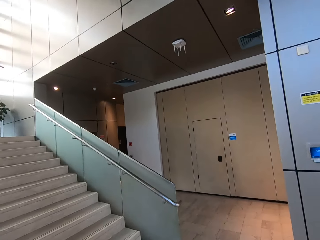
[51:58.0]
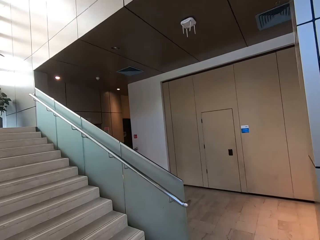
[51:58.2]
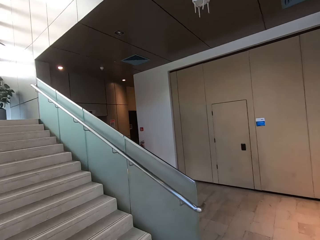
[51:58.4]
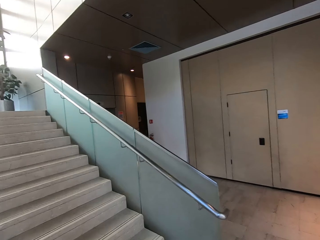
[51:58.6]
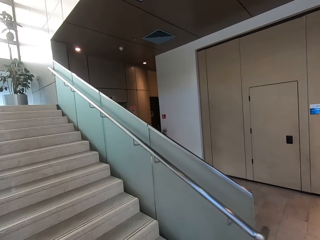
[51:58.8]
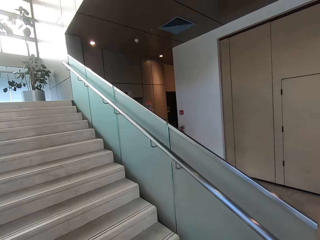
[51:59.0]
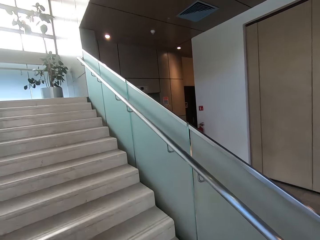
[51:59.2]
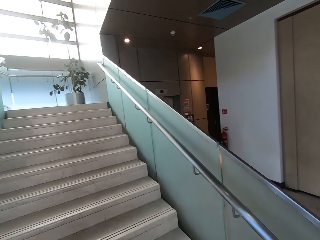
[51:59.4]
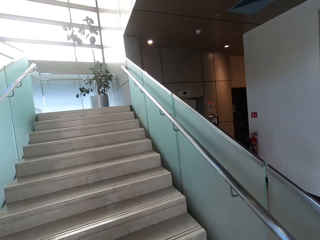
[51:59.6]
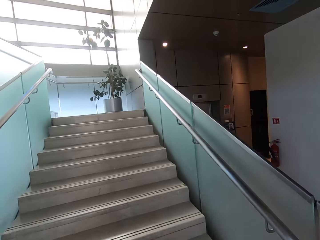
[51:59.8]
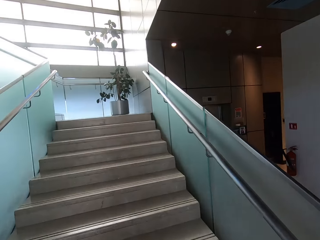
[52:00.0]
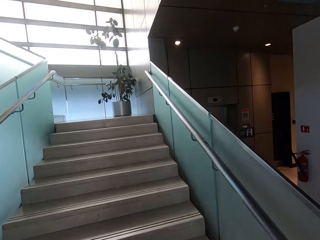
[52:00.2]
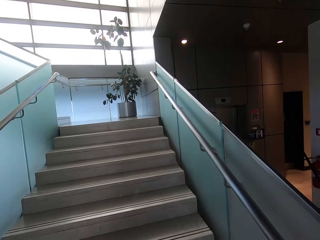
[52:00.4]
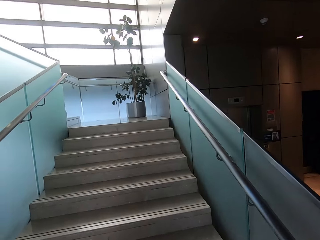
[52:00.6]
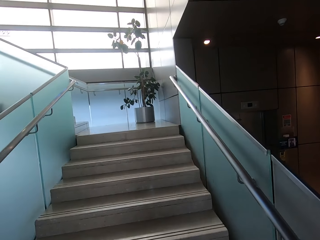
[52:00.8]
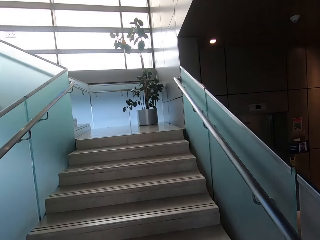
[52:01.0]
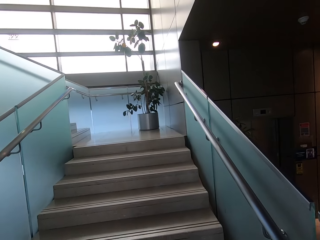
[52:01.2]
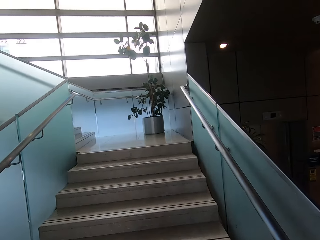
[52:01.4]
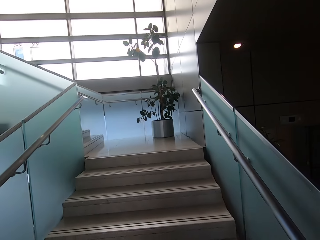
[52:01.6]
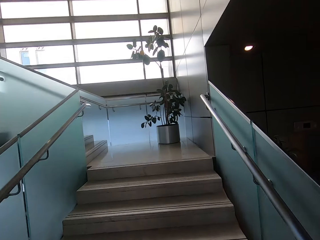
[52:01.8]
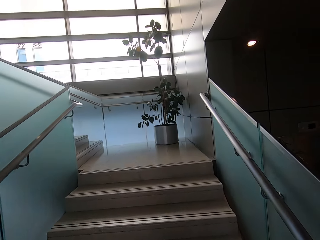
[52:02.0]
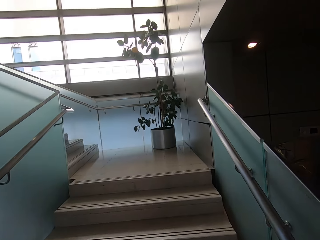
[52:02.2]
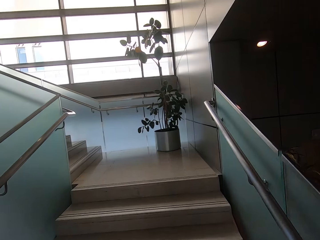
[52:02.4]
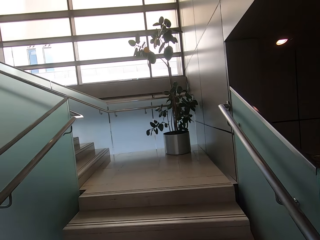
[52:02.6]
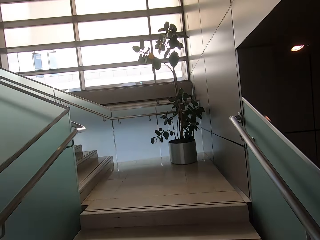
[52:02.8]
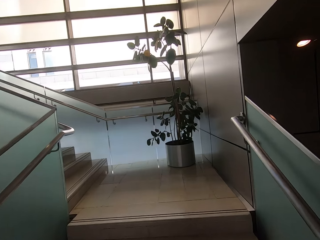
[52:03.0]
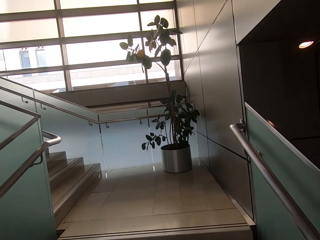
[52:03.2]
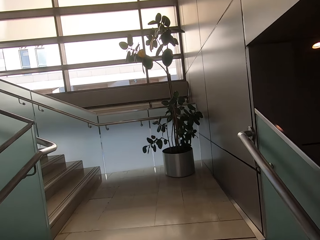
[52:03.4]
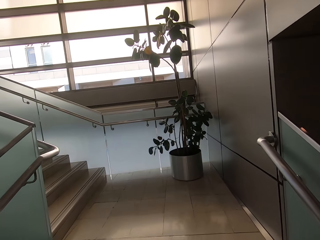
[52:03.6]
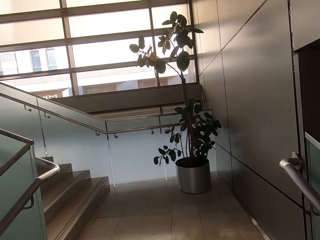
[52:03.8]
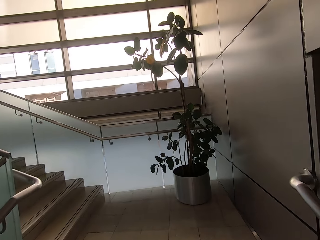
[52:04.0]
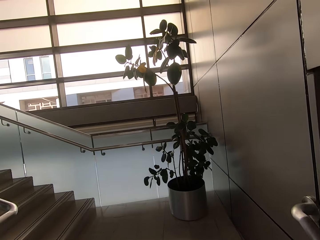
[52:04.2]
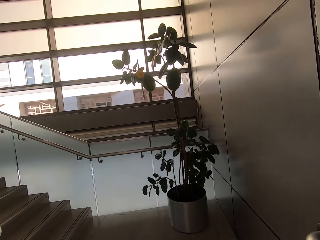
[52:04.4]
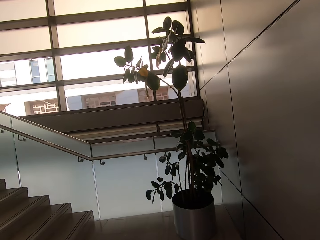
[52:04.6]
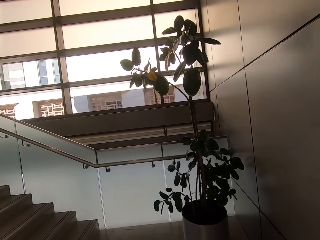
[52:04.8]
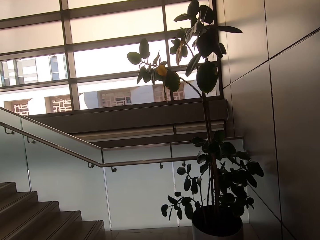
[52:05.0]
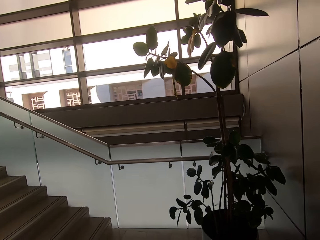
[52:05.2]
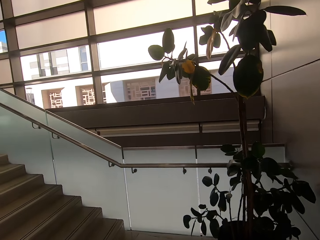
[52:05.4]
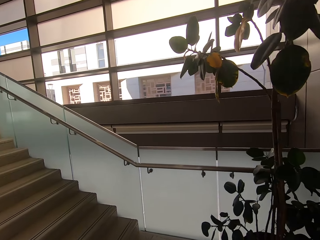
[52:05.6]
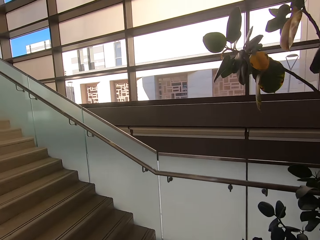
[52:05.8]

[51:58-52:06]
The camera wearer climbs the stairs.

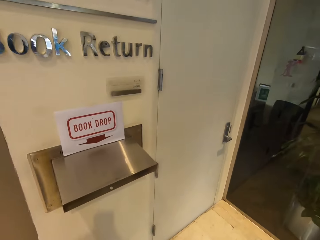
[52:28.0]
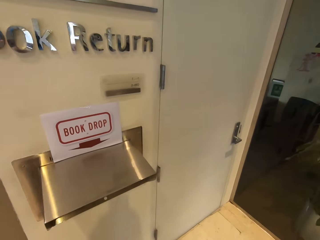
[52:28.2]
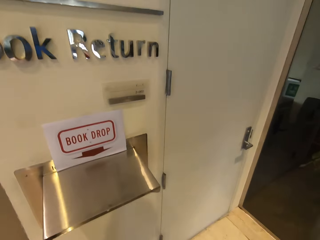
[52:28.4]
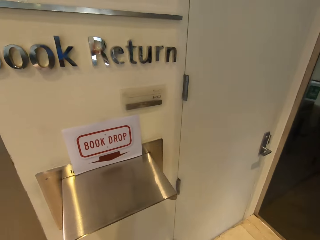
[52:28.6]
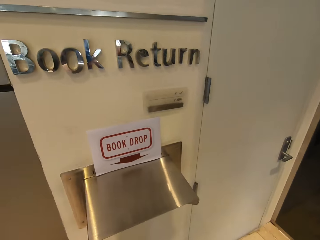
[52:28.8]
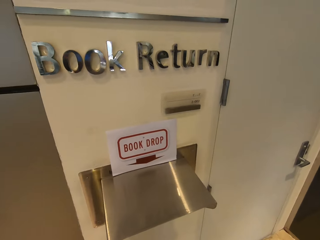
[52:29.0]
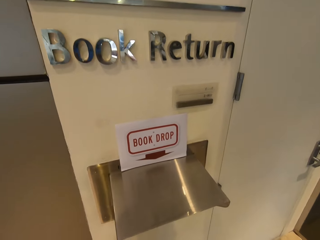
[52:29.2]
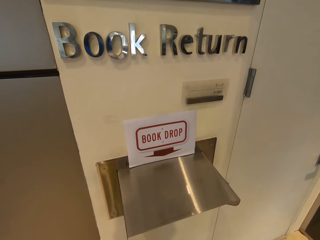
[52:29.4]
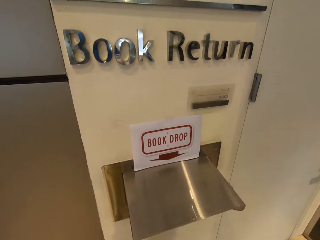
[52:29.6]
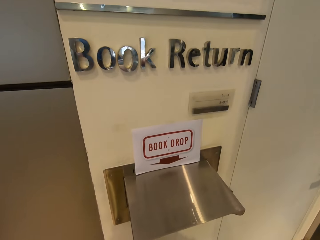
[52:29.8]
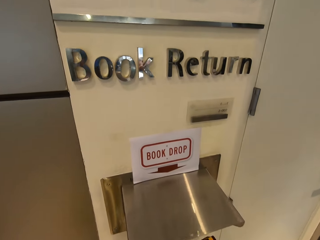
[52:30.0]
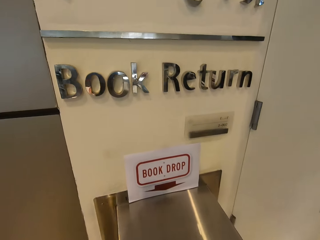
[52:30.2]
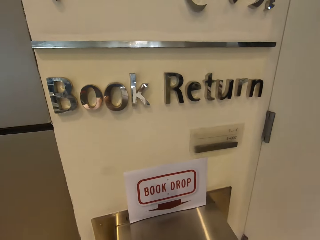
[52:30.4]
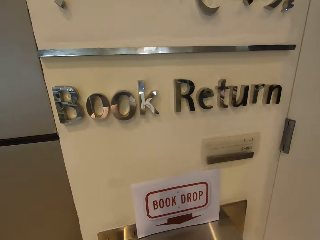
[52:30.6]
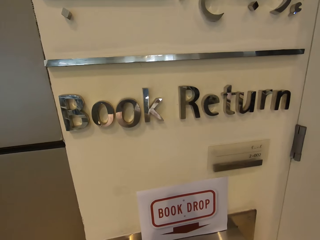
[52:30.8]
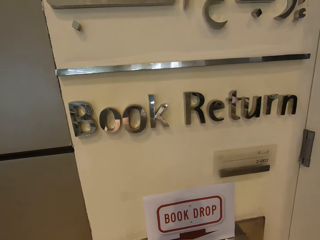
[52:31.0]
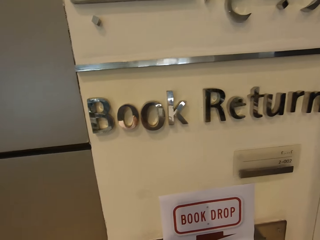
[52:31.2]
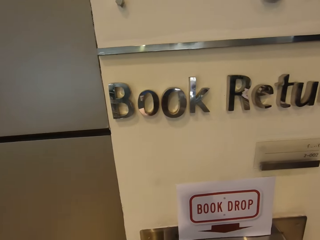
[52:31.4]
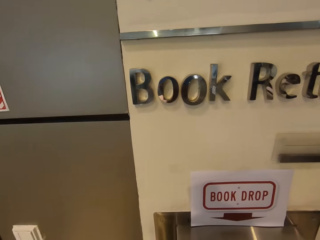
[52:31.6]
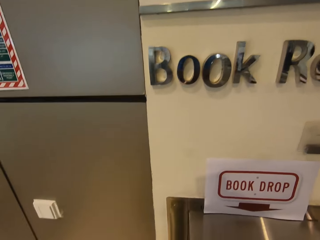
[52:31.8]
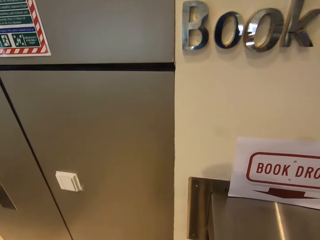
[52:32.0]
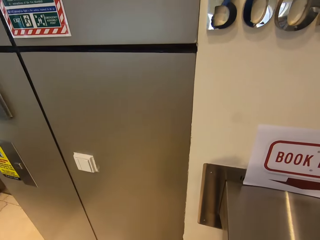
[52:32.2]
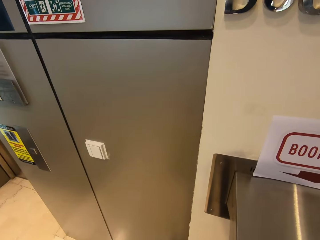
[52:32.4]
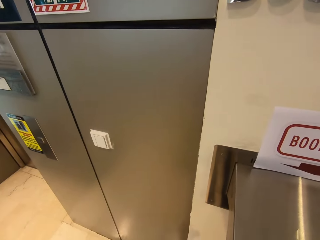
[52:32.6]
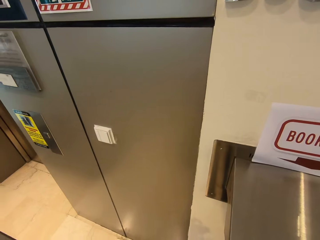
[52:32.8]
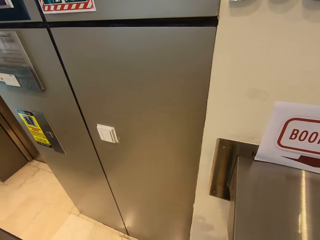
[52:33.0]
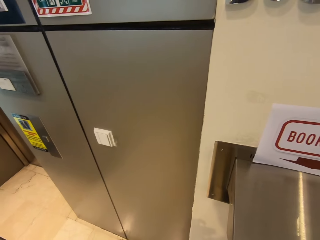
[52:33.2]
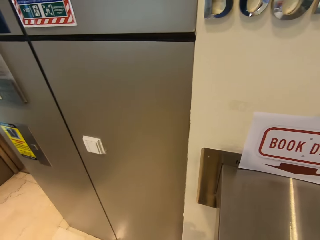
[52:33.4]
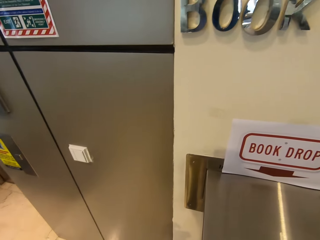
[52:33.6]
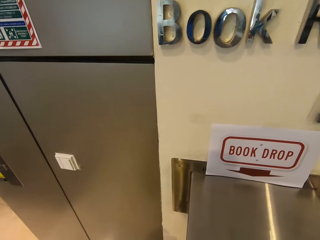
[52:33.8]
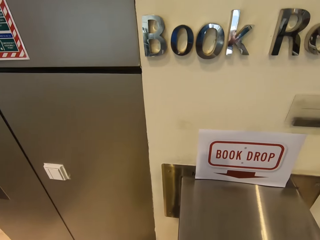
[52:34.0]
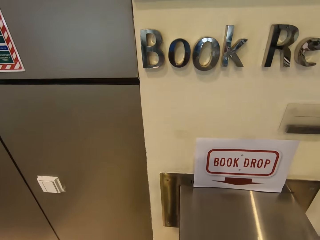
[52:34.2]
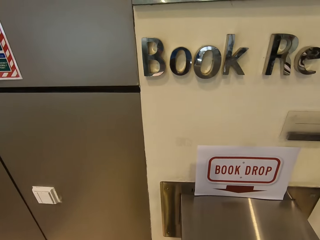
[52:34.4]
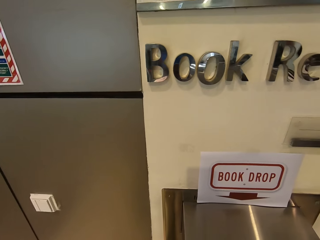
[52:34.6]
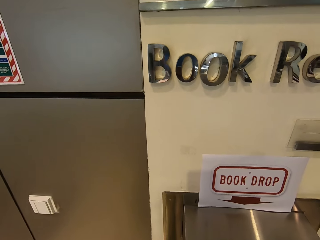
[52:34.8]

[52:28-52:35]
The camera wearer looks around.

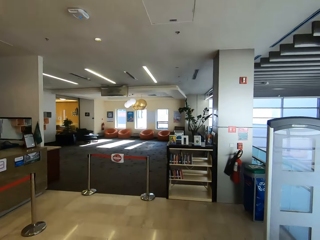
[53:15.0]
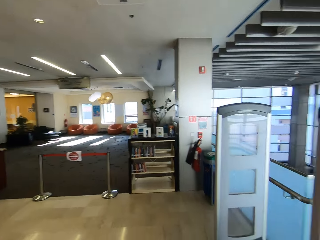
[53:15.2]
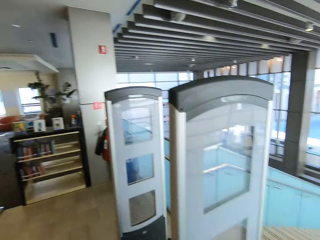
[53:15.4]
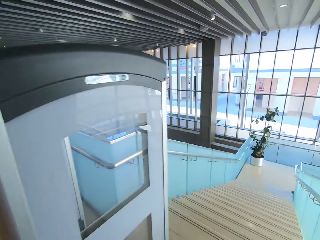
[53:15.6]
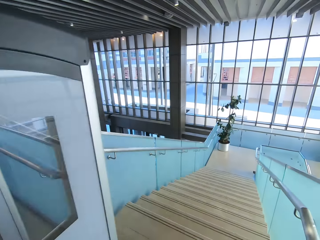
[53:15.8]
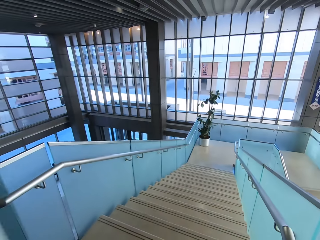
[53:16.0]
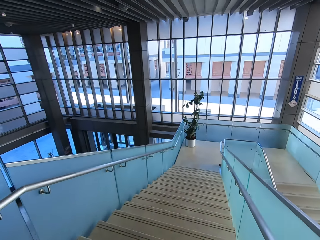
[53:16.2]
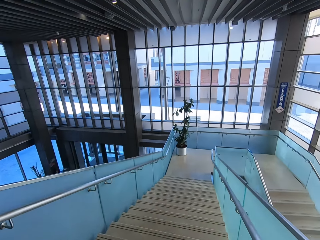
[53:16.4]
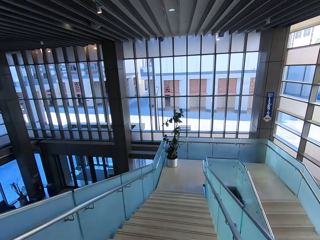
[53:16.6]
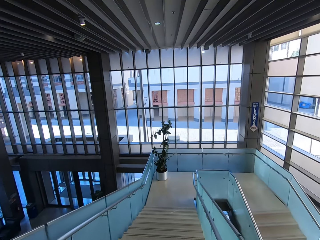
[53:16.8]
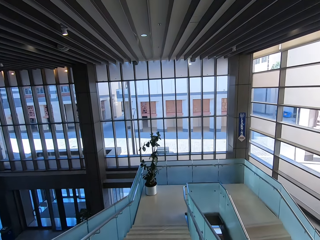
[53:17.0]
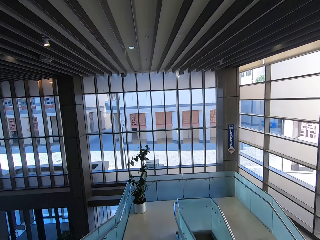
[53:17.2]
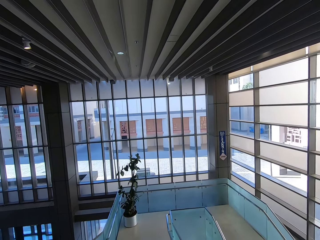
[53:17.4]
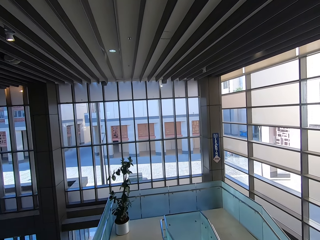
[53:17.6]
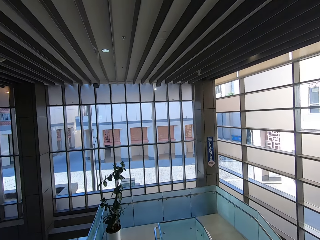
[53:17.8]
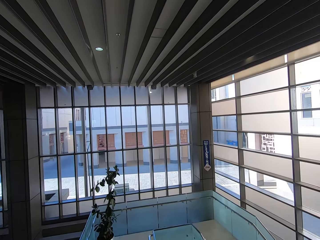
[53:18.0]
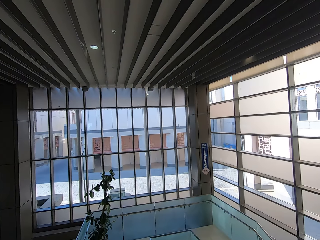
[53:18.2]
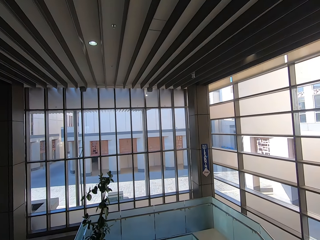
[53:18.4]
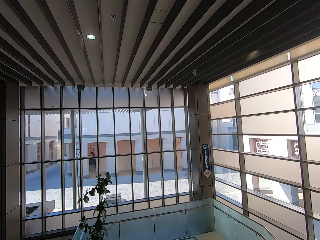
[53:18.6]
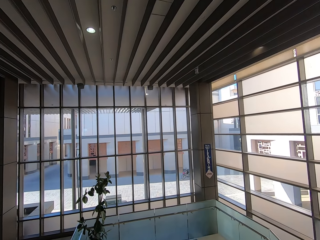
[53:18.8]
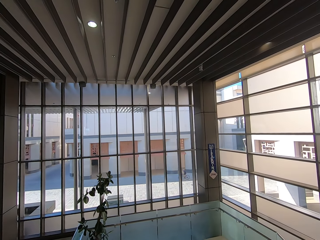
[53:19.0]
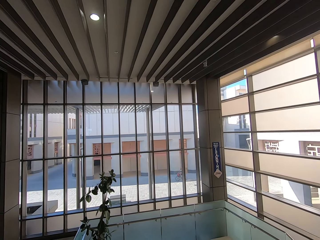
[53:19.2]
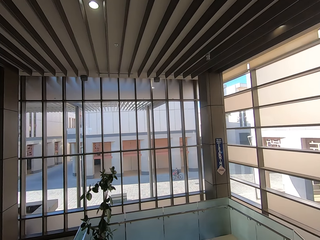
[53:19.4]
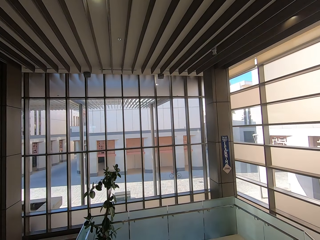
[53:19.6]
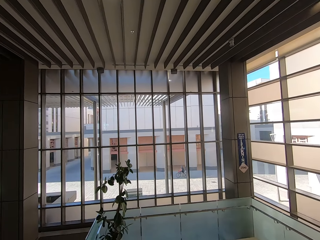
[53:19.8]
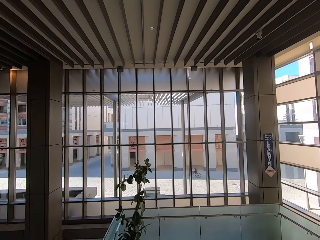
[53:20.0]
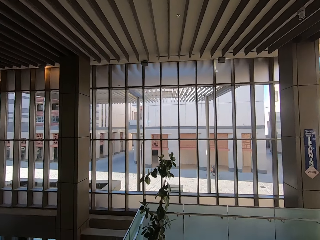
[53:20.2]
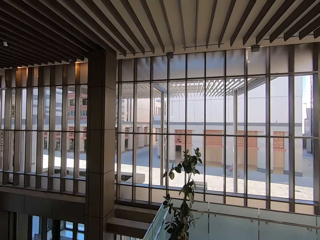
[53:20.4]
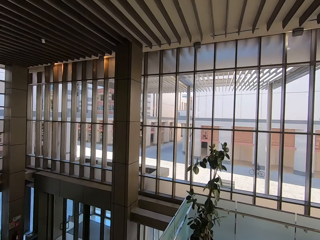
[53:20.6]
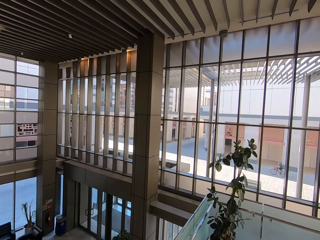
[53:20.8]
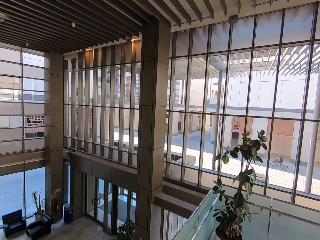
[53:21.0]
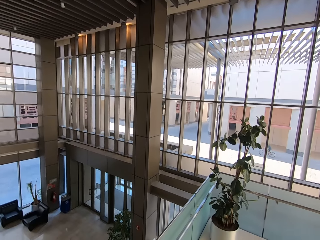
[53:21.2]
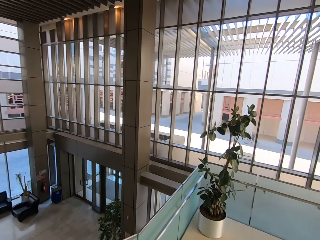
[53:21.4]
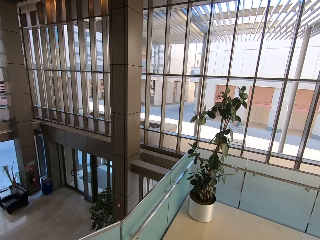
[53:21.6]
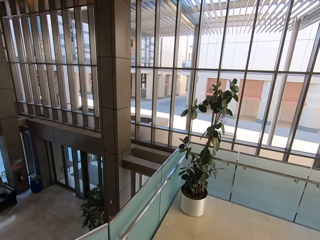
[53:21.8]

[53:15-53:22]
The camera wearer walks out of the room. They walk downstairs.
